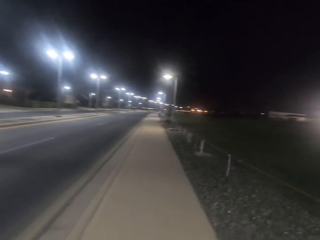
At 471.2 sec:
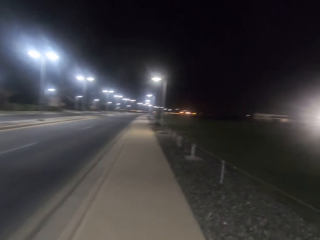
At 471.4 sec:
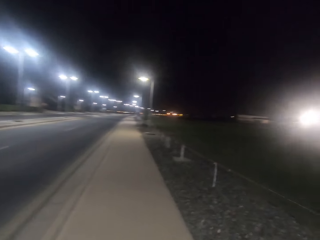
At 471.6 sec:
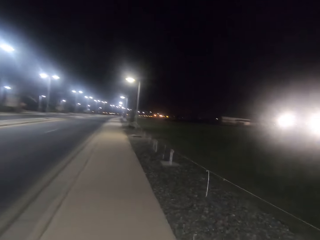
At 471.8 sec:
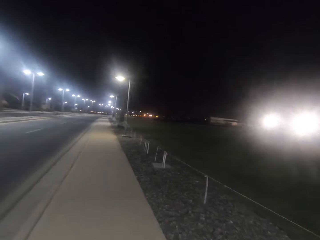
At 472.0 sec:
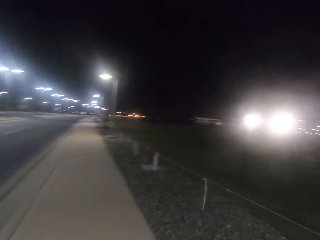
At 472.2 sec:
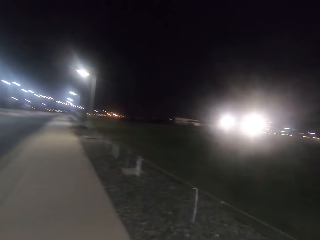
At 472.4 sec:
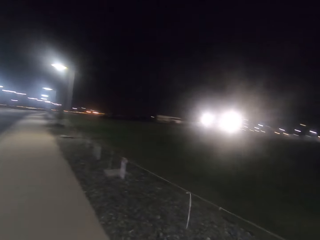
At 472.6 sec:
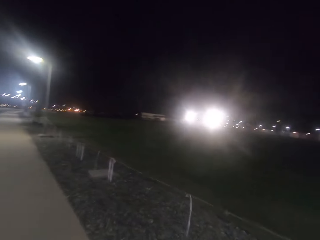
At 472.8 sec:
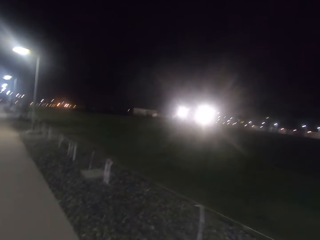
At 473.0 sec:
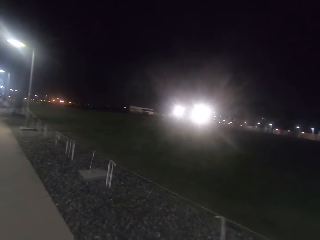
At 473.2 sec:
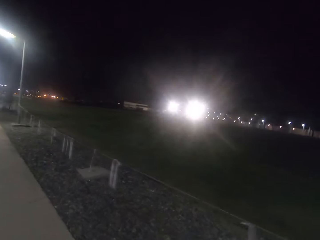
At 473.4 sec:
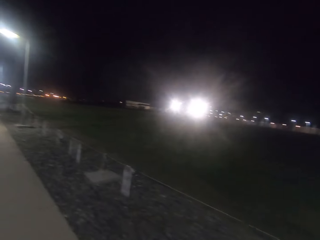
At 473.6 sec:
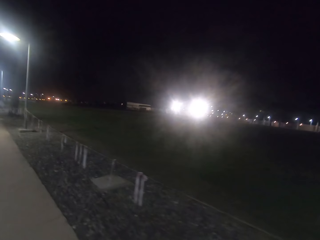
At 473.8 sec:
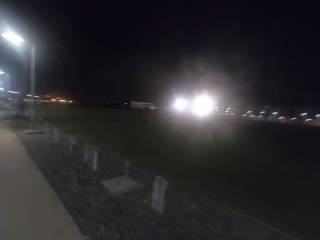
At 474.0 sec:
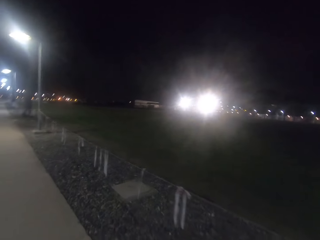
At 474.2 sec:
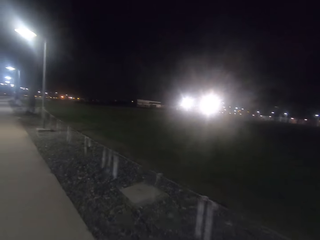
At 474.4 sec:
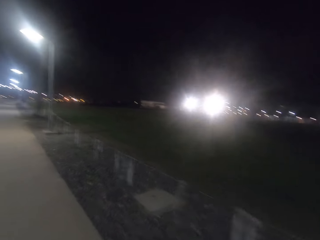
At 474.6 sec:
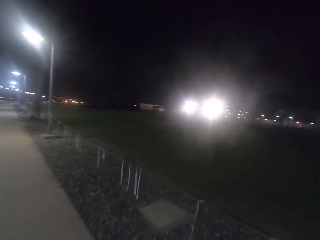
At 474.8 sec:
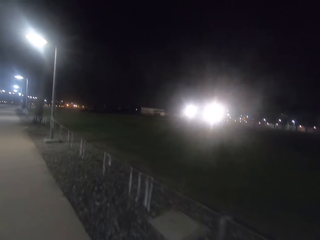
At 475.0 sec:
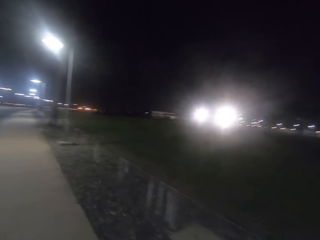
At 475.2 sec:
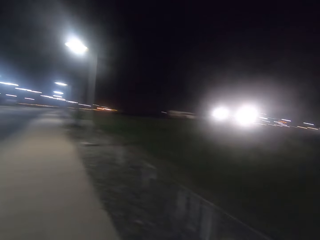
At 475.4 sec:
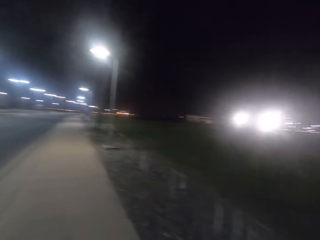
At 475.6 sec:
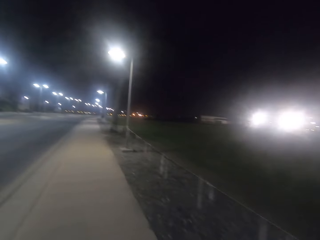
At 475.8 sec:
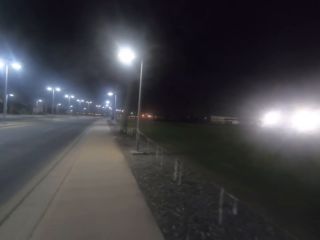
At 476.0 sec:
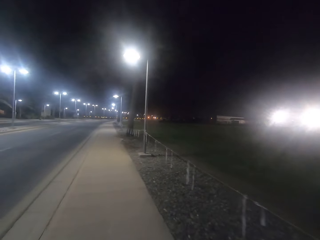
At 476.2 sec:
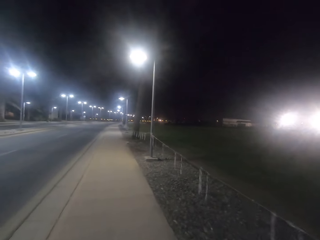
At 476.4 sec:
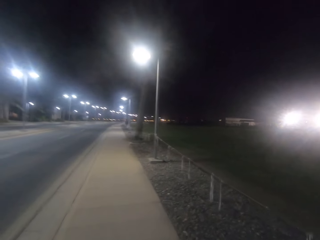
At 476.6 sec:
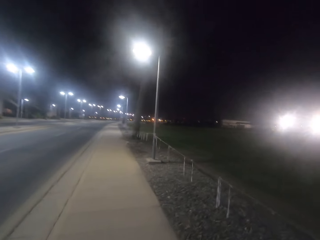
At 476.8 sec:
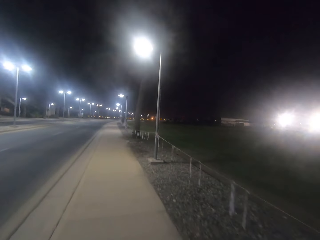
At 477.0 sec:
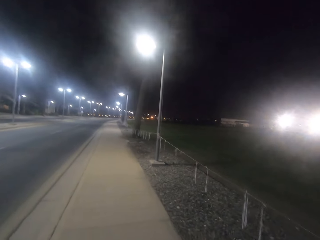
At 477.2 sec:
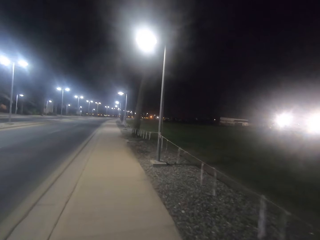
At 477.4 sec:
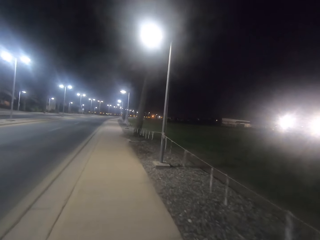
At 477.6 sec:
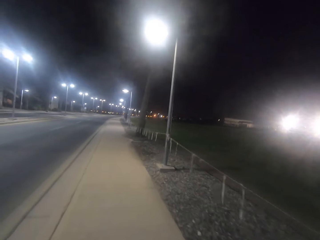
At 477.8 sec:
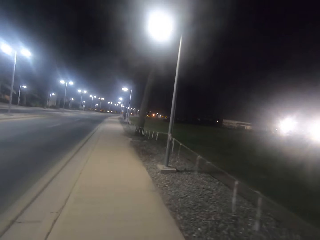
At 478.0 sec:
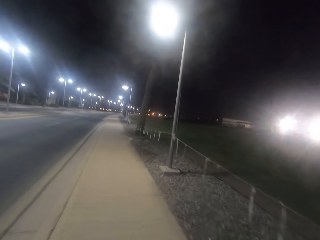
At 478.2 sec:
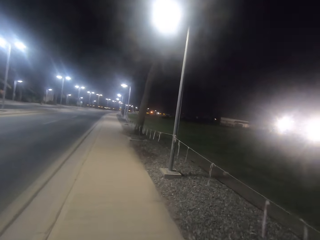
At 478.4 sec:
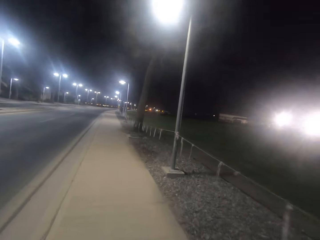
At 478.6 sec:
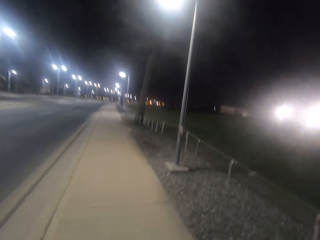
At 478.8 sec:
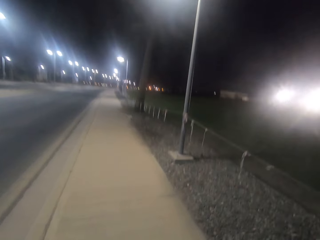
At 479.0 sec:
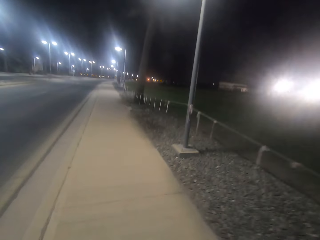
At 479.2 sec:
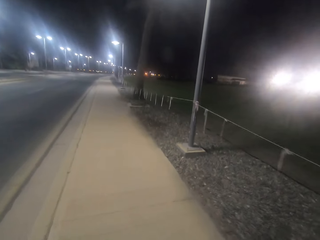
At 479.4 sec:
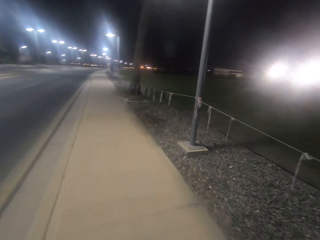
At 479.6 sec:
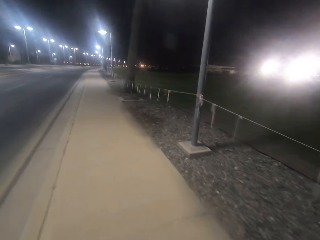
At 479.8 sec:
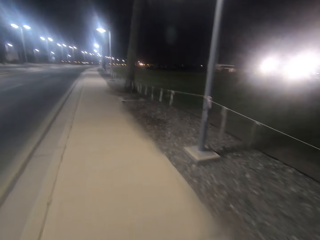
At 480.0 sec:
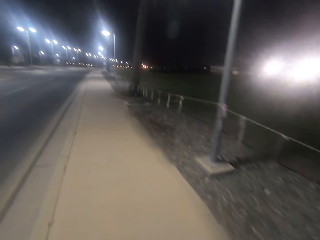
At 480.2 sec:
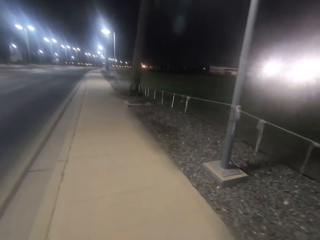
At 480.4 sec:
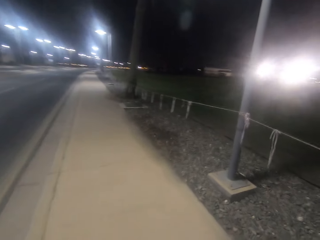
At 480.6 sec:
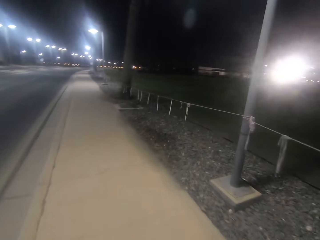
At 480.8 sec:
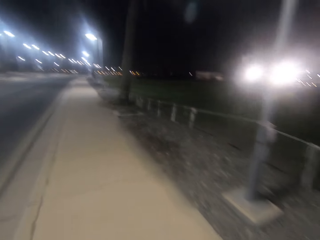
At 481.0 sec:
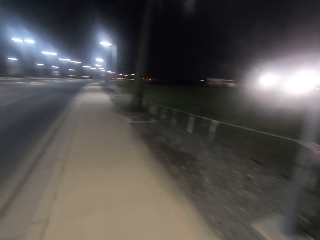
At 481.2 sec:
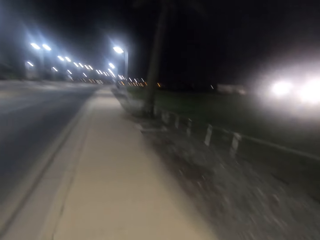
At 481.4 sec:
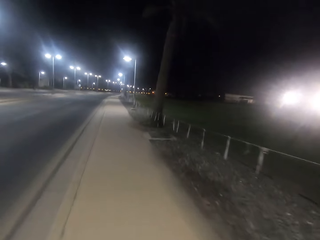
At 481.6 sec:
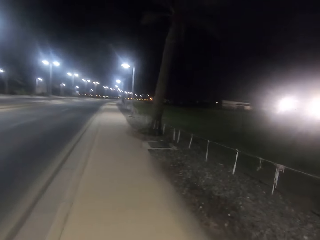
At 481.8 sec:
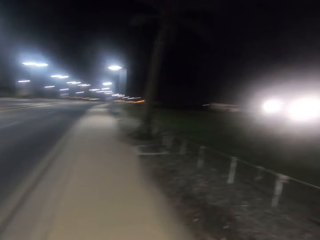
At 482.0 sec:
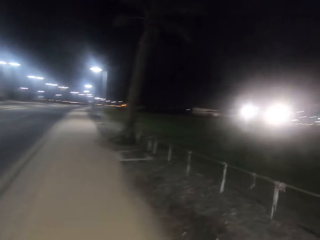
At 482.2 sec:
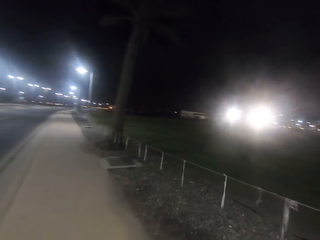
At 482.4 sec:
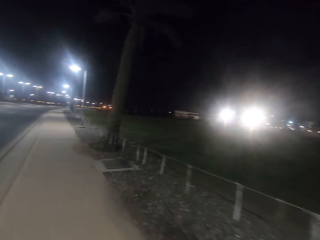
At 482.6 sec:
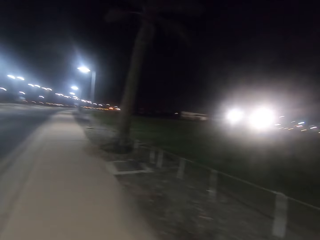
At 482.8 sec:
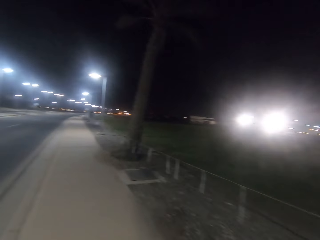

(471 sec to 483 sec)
The camera wearer looks at the field. They walk along the road.

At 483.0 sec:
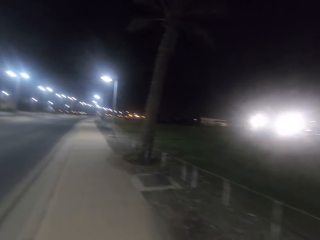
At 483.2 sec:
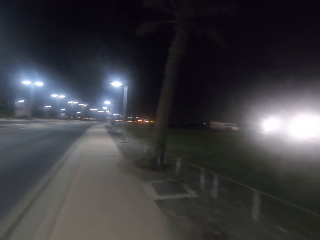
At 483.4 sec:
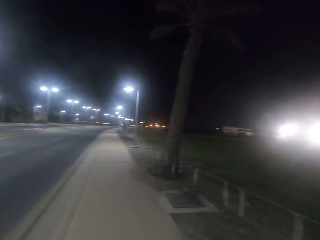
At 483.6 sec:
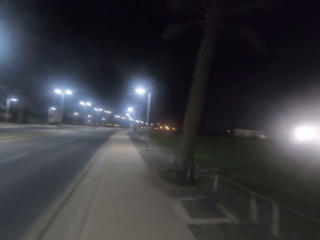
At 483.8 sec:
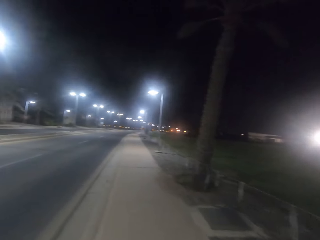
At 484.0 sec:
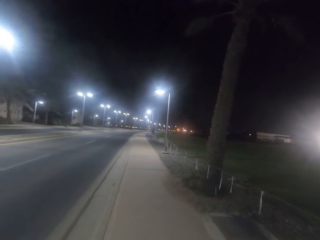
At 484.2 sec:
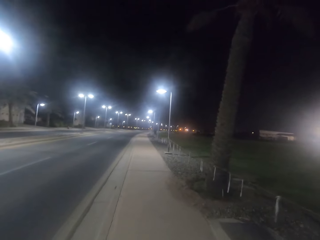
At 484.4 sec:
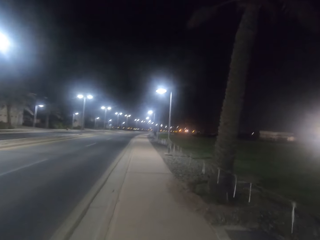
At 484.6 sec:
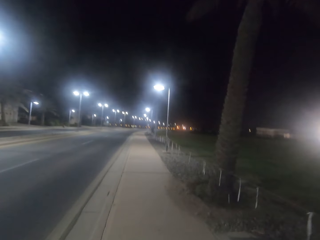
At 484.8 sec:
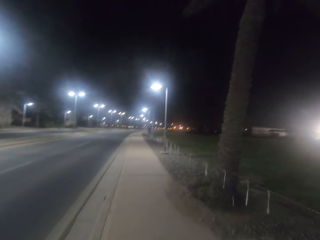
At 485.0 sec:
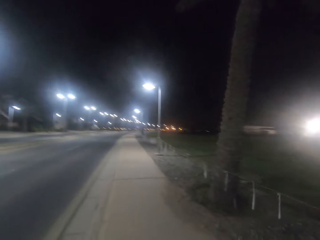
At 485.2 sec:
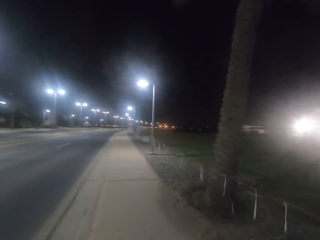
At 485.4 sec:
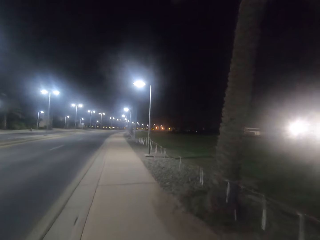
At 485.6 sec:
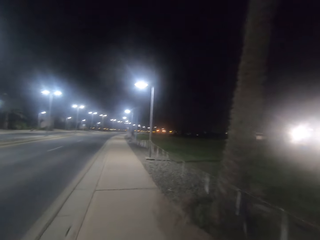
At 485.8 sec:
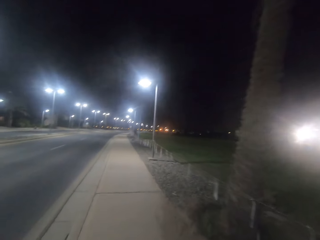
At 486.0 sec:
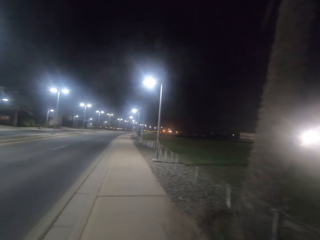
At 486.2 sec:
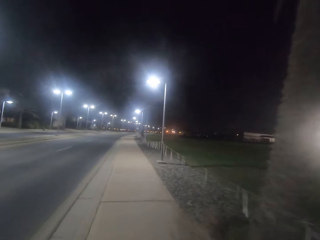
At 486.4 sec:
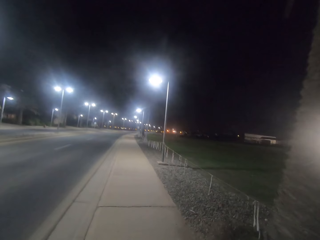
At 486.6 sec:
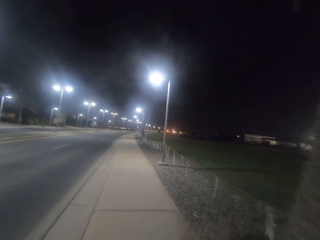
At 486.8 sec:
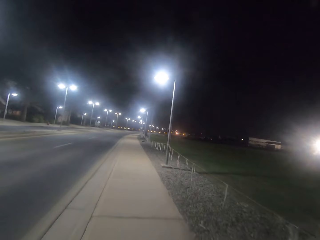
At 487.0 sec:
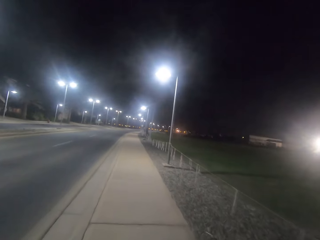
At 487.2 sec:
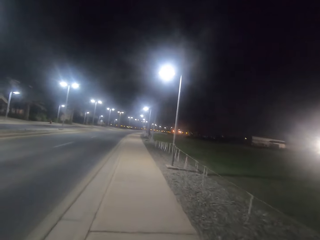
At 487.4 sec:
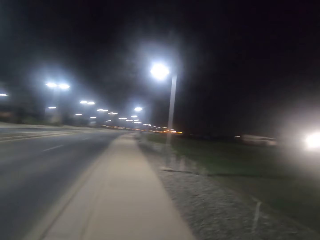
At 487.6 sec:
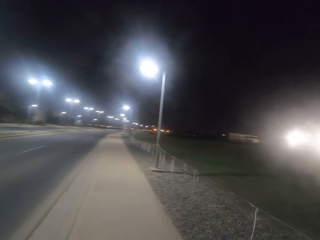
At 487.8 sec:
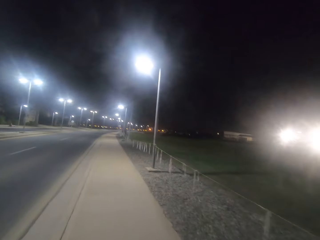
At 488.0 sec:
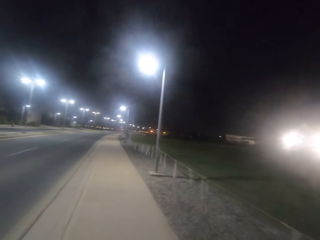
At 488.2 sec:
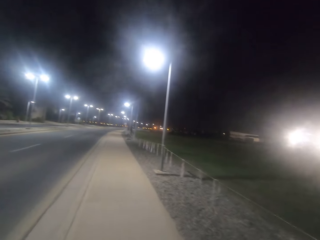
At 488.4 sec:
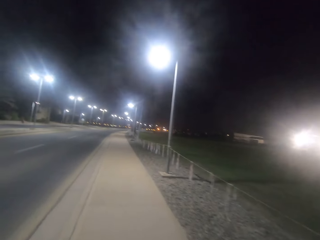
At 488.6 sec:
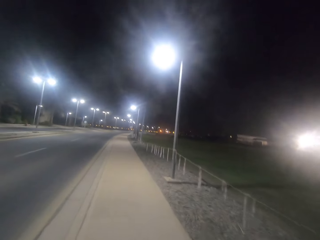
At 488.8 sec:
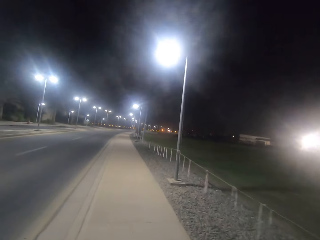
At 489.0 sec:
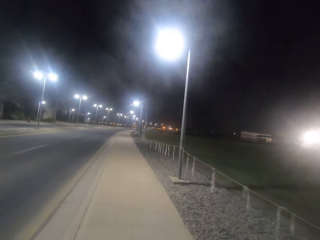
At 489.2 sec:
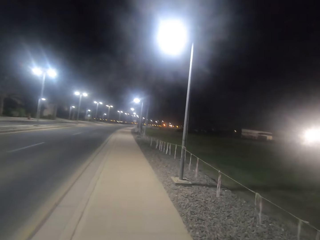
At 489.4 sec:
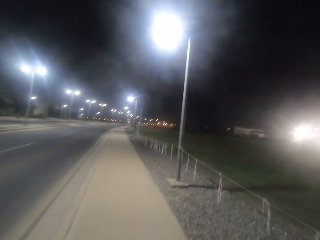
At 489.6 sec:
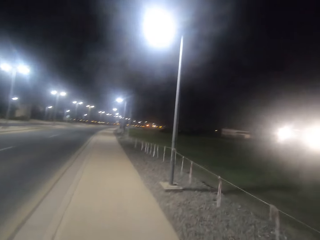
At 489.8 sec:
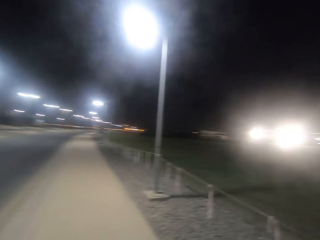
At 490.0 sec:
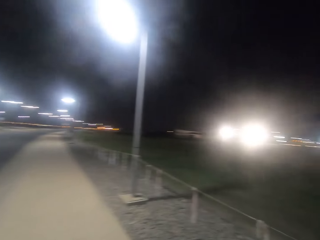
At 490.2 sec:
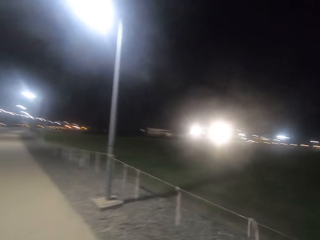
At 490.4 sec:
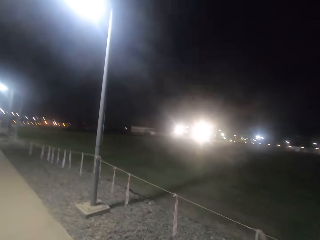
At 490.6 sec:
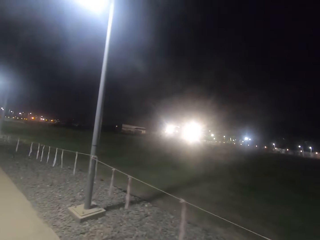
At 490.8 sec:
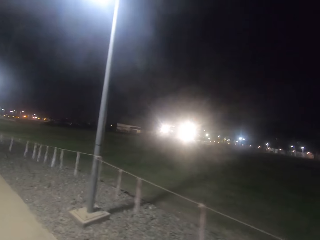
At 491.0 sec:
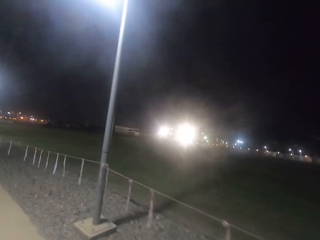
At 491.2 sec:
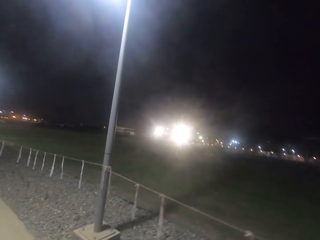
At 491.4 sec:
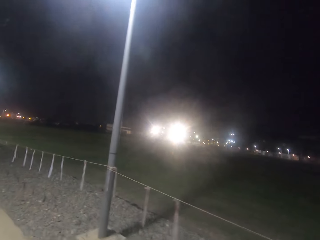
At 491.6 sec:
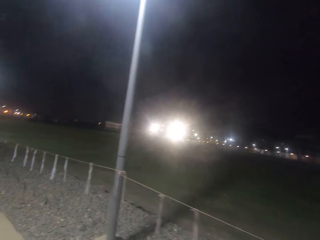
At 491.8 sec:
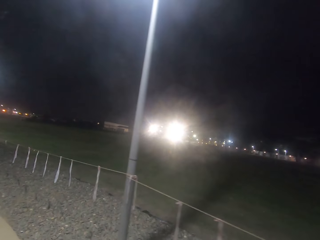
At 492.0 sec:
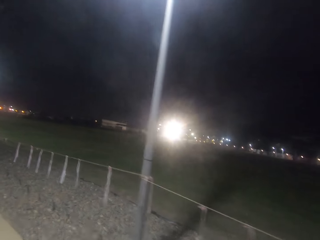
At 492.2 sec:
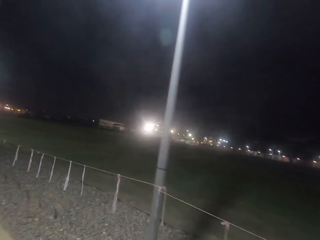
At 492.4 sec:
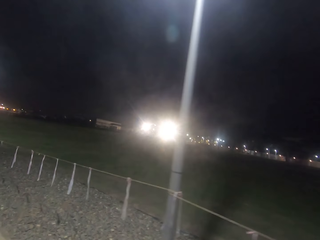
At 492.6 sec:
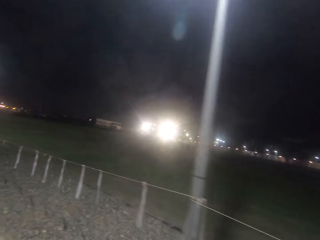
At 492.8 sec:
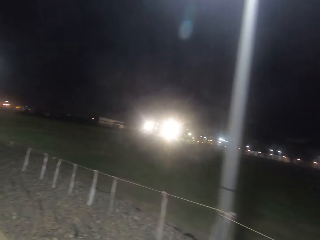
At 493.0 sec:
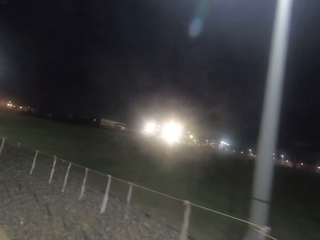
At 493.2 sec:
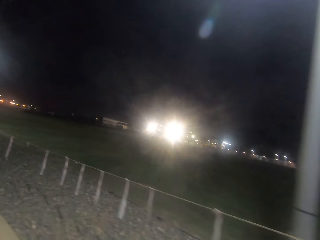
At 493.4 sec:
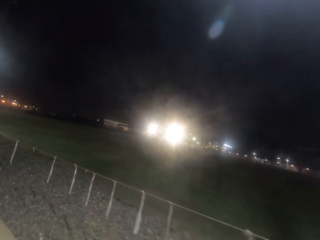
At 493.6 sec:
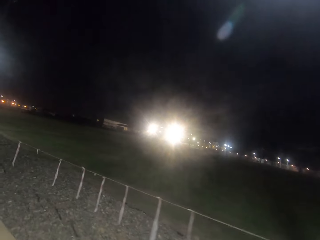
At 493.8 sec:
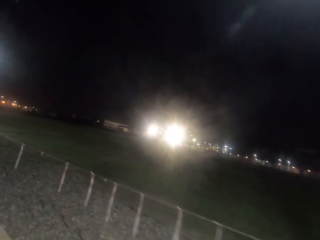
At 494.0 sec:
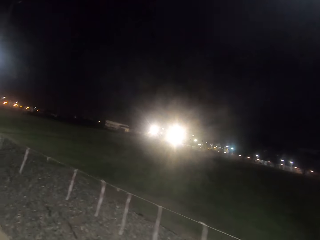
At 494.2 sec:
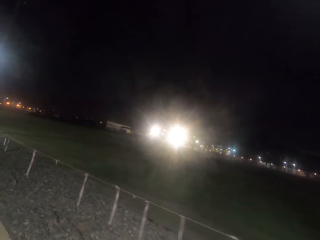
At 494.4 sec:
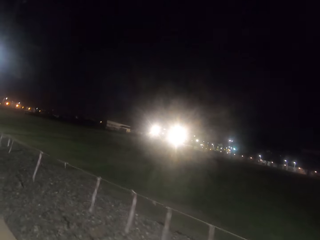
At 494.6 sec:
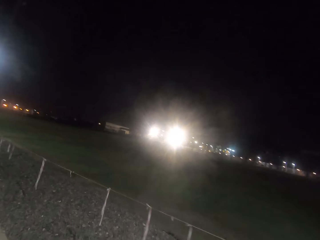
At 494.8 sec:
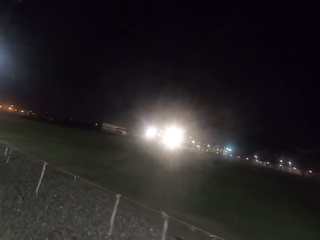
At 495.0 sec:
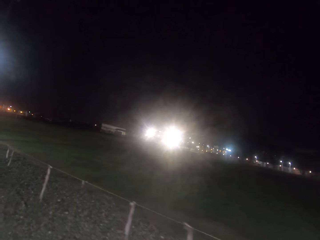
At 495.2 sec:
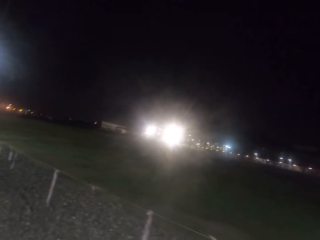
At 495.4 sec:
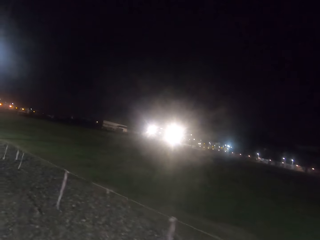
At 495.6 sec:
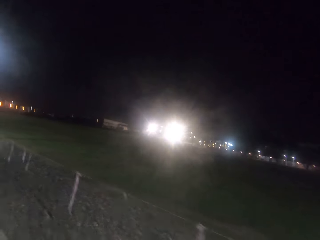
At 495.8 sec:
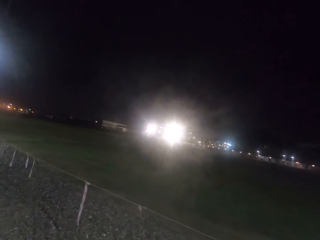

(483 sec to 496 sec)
The camera wearer looks around the compound. They walk along the road. They look at the field.
